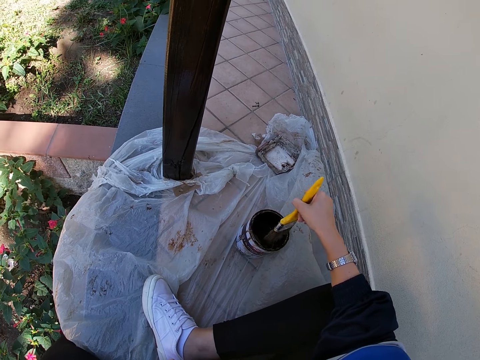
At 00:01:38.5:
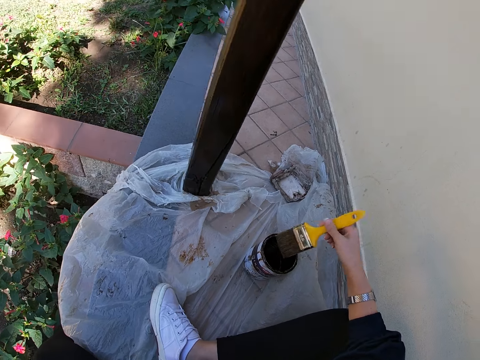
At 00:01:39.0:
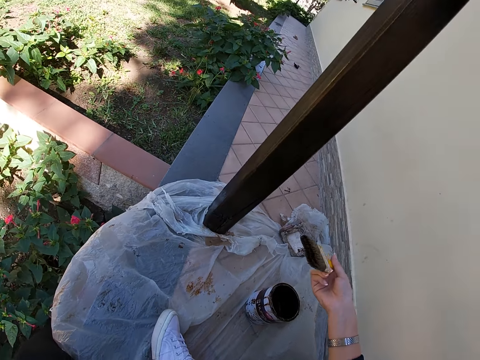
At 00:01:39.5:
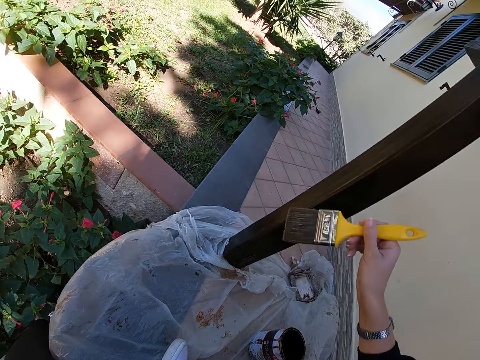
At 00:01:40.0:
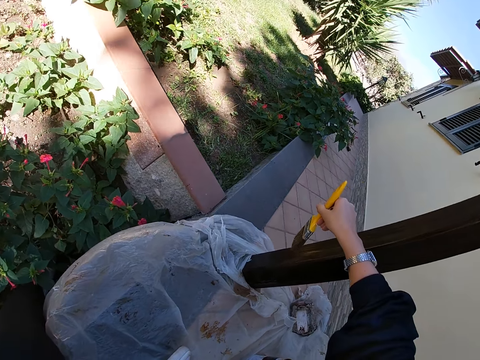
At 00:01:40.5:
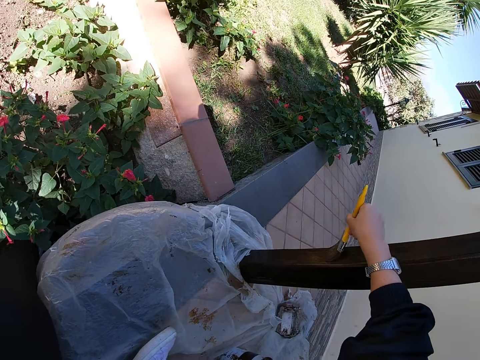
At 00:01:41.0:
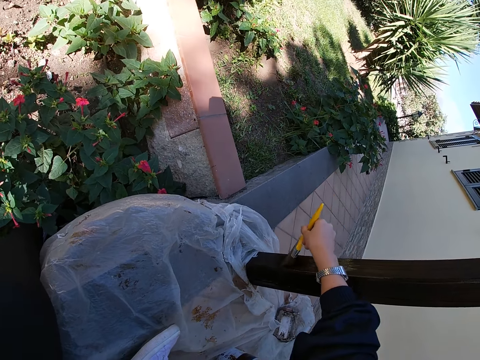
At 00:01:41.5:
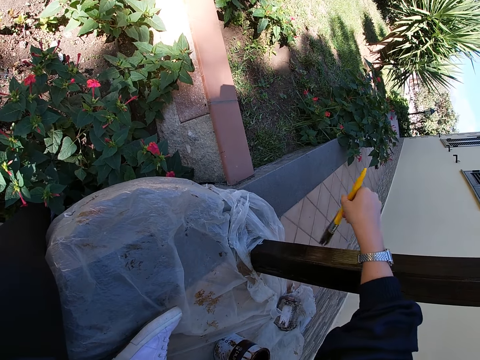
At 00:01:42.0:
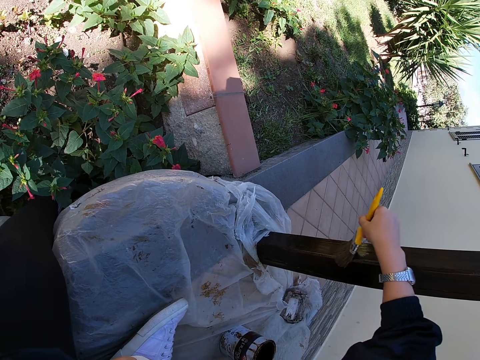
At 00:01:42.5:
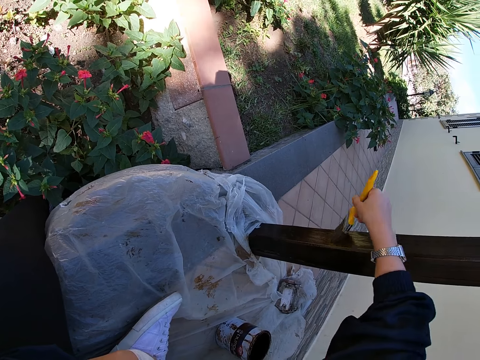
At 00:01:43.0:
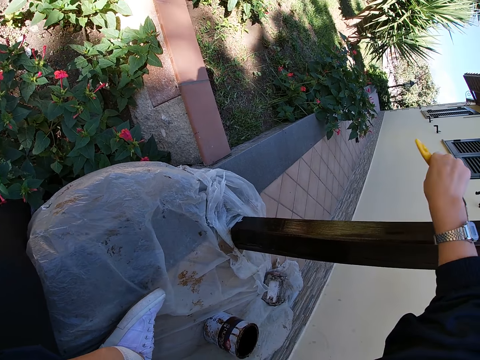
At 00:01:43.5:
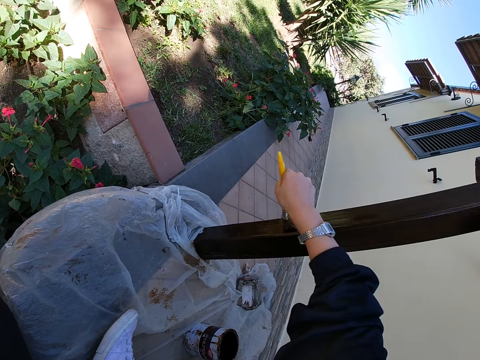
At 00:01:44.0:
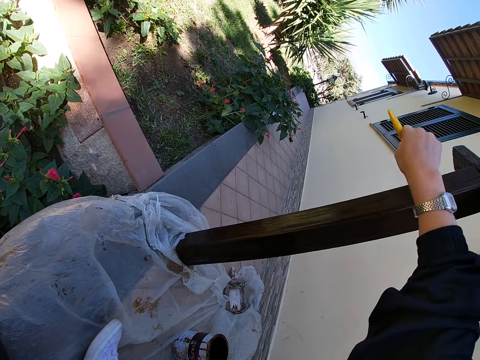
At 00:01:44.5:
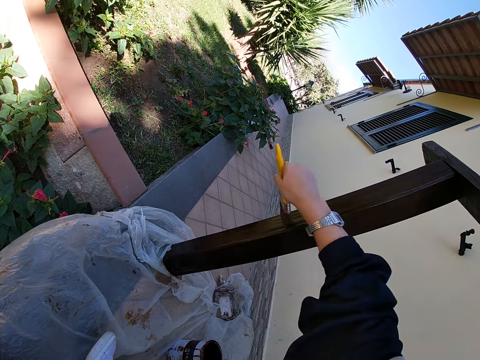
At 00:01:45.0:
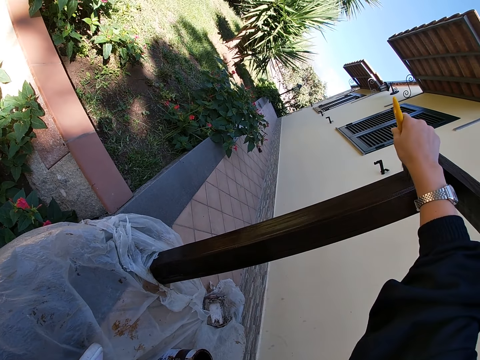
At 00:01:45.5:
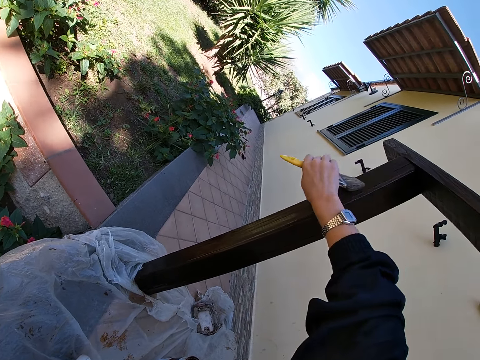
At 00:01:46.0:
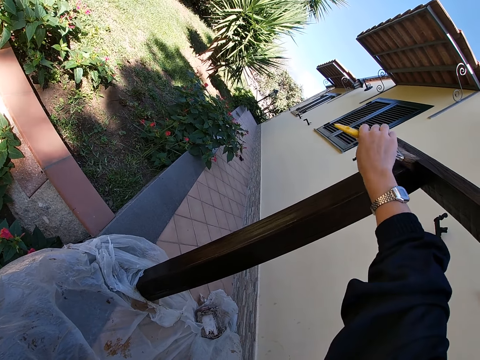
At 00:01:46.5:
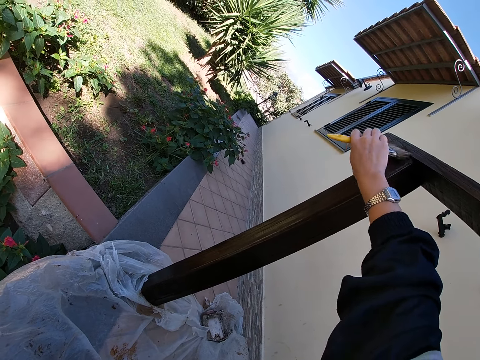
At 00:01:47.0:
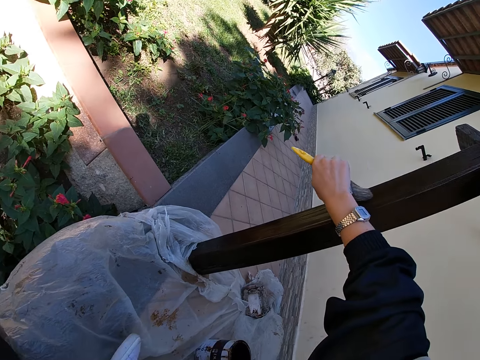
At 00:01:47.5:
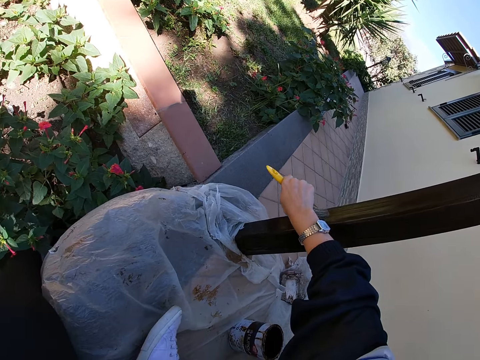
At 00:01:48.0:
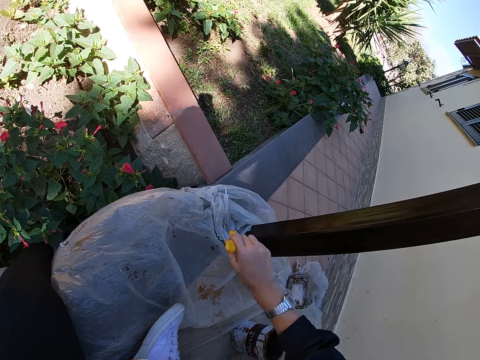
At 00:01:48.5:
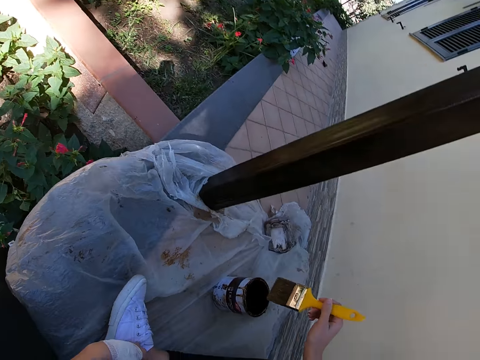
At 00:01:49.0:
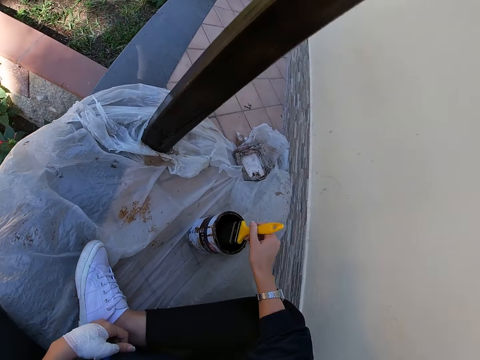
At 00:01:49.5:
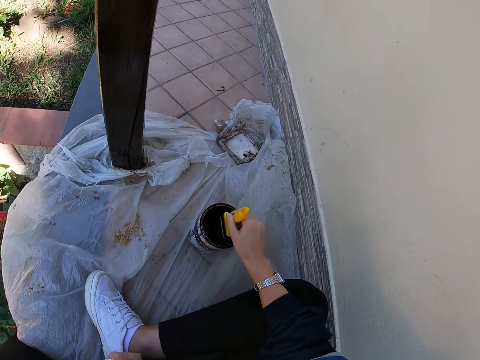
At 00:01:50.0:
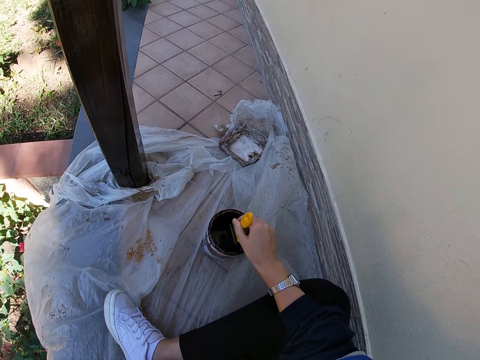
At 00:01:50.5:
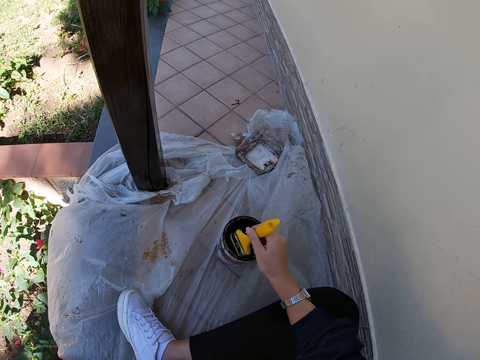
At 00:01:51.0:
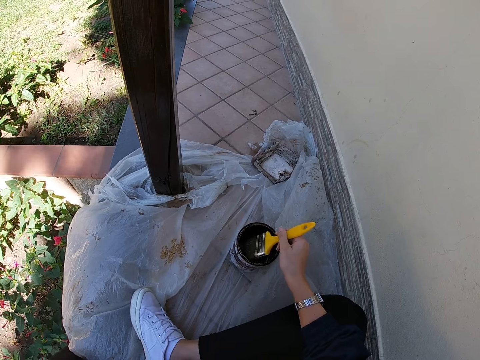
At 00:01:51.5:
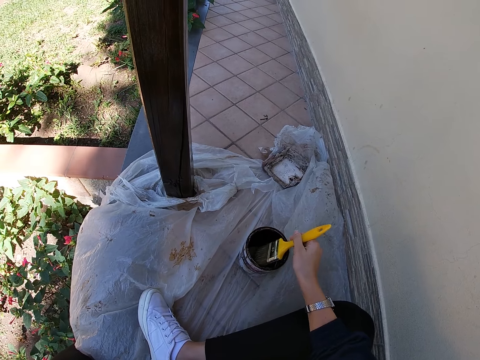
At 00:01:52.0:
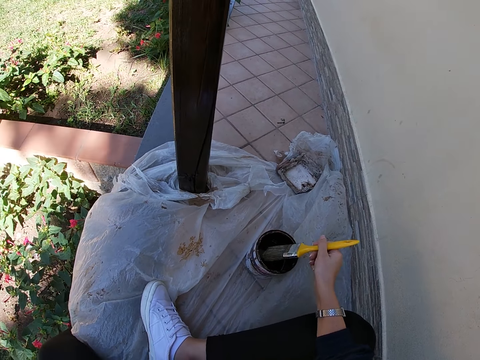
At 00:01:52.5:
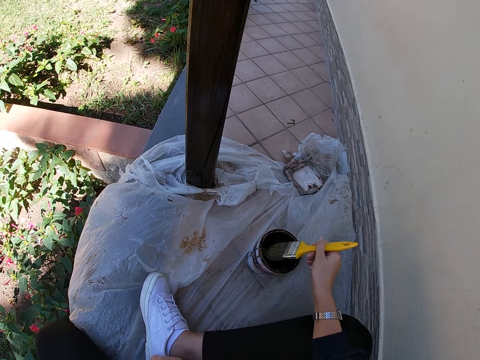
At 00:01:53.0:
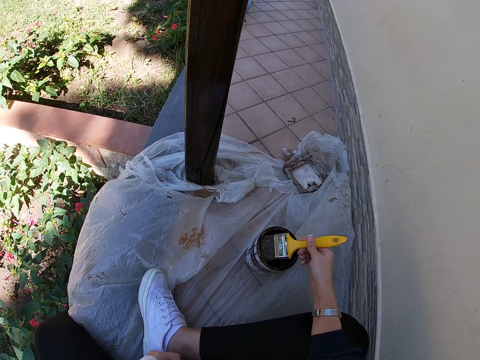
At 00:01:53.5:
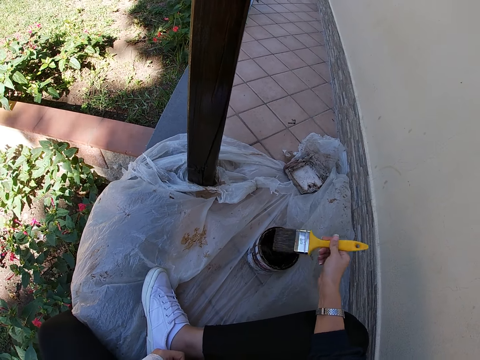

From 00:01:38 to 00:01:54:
The camera wearer paints the balcony with the paint brush. They take some paint from the paint can with the paint brush. They hit the paint brush on the paint tin.

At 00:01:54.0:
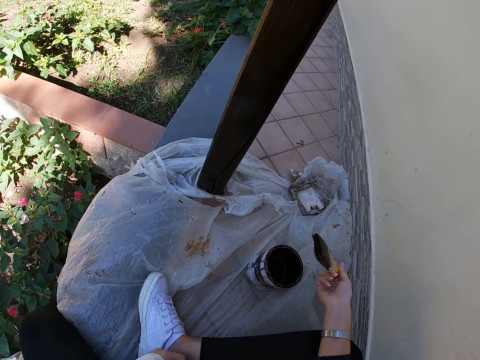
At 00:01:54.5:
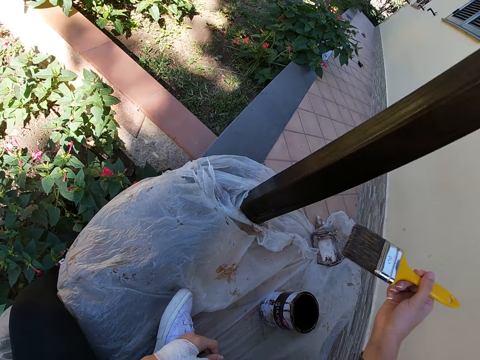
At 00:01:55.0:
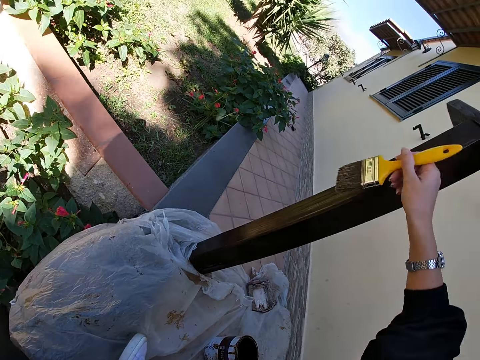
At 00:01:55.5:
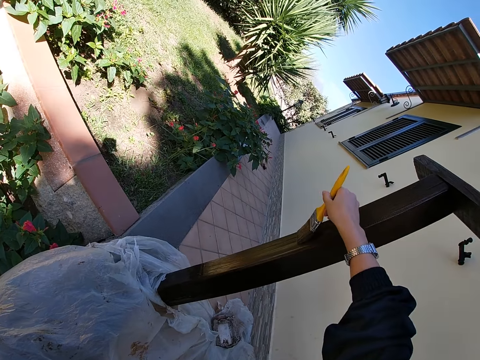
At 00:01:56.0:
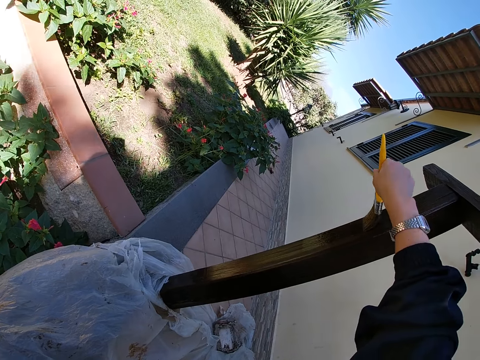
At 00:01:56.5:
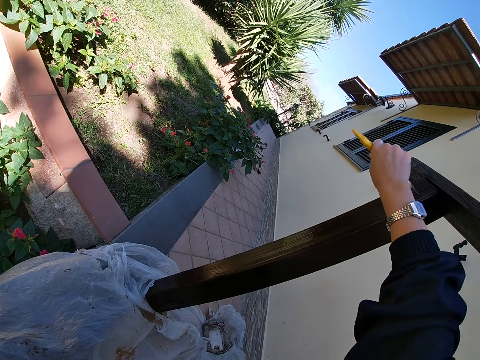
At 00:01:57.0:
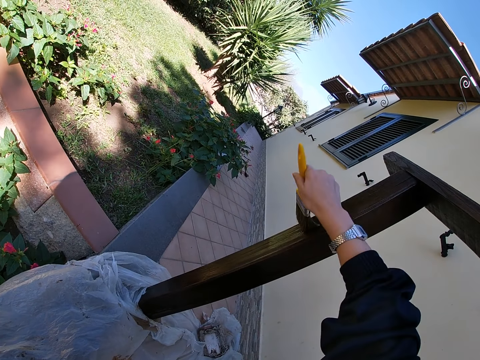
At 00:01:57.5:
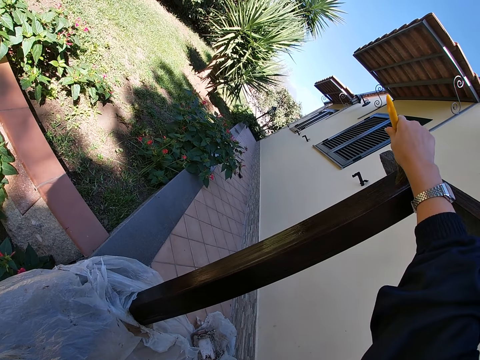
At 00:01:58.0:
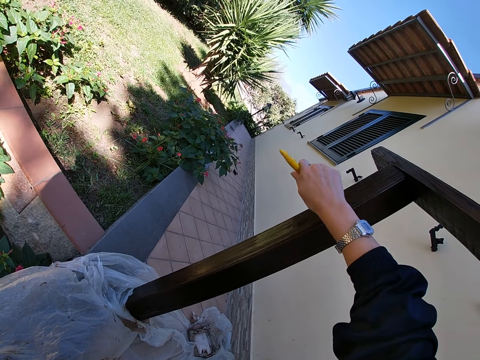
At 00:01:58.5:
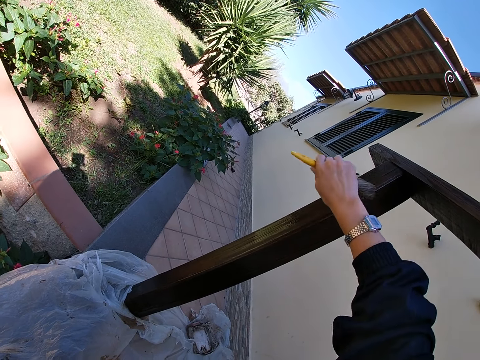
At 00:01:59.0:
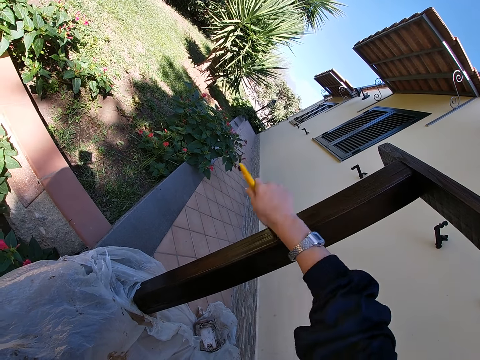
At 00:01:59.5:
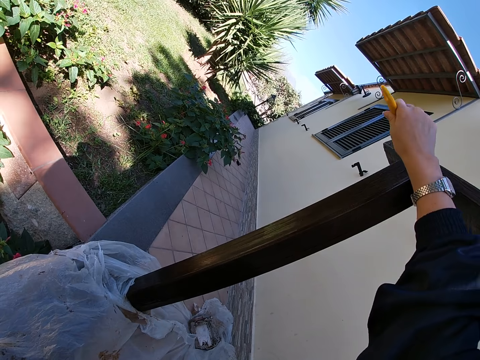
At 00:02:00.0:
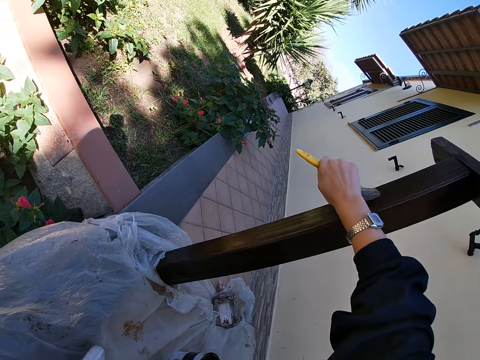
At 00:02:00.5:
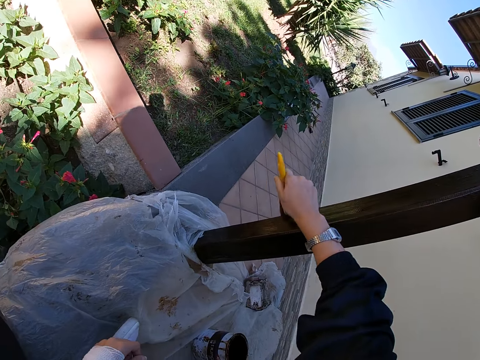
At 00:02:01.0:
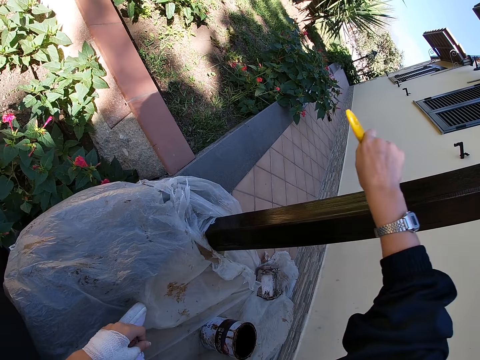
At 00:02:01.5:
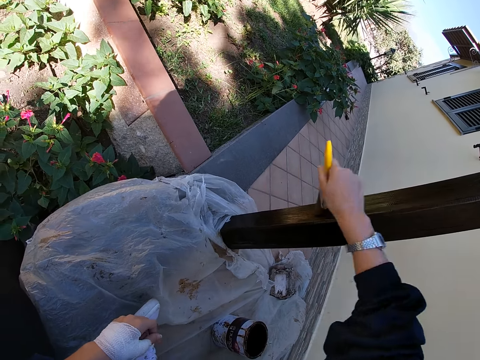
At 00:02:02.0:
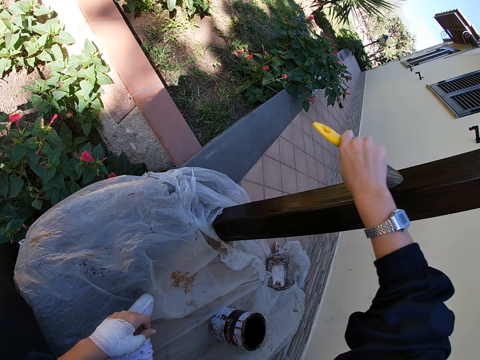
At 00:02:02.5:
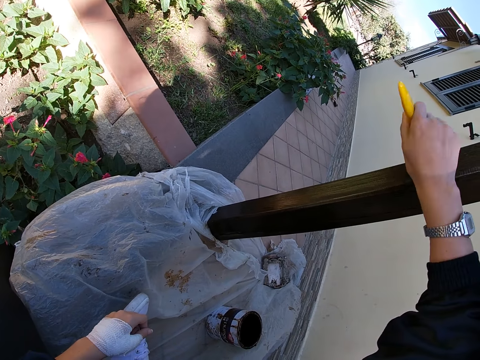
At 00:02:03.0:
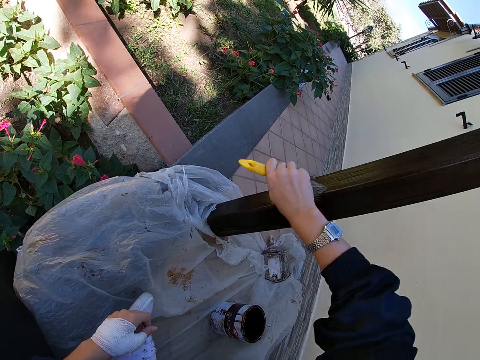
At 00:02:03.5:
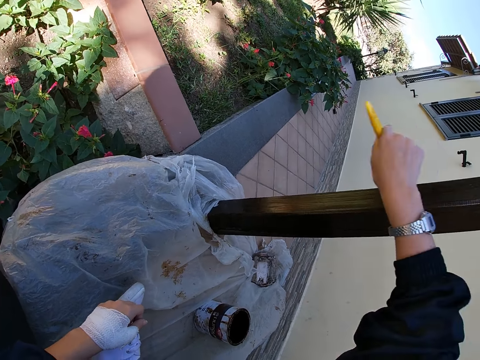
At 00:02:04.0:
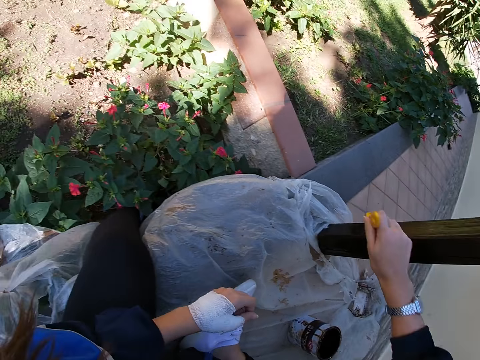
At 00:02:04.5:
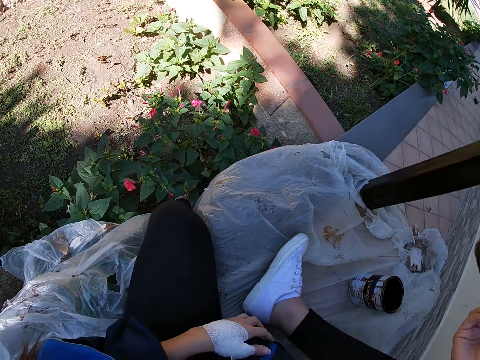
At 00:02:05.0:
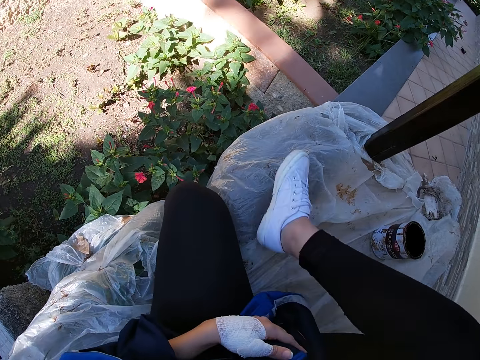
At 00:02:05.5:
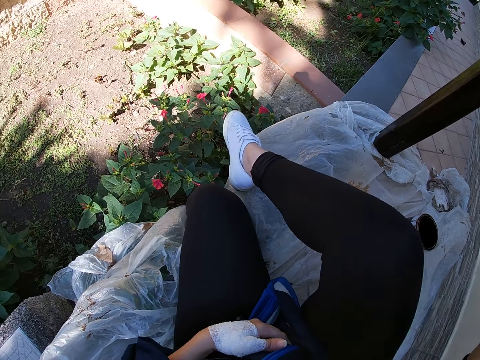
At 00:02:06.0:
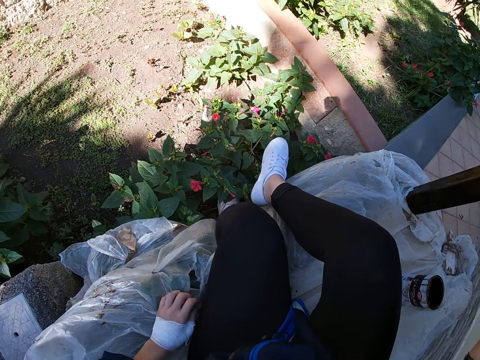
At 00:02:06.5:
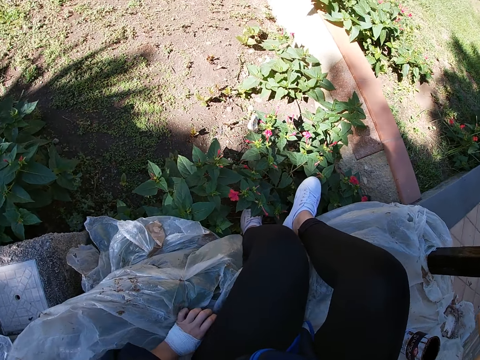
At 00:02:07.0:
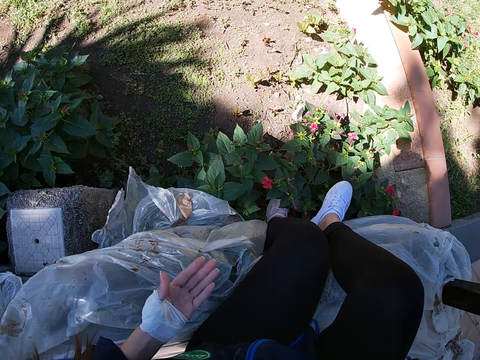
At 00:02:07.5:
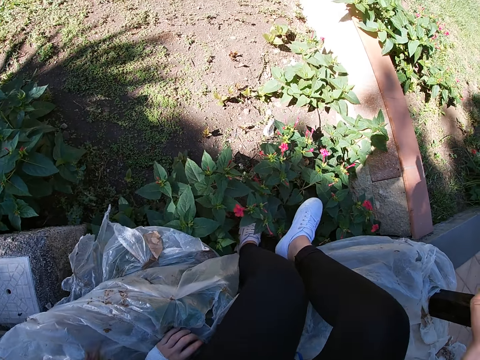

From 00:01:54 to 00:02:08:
The camera wearer paints the balcony with the paint brush. They stop painting the balcony. They stand up on the floor.
